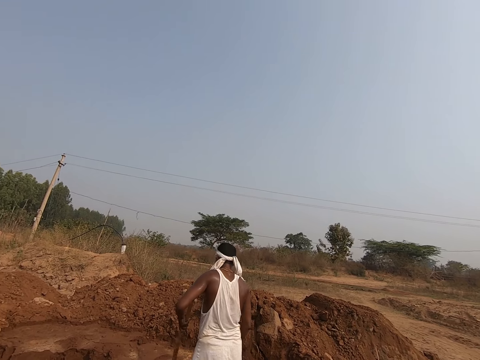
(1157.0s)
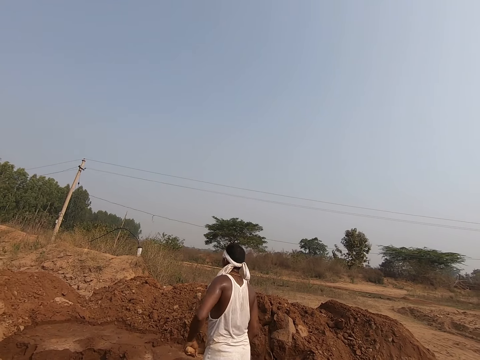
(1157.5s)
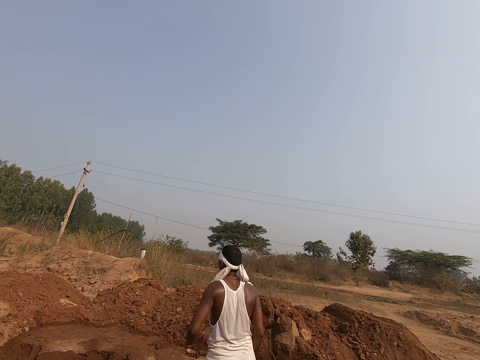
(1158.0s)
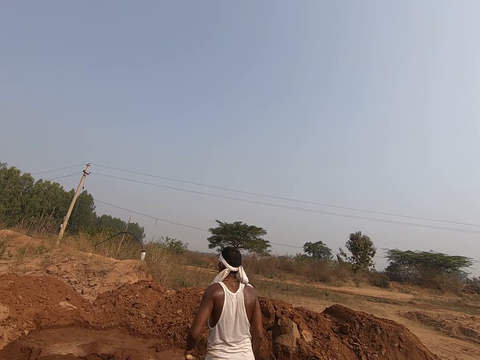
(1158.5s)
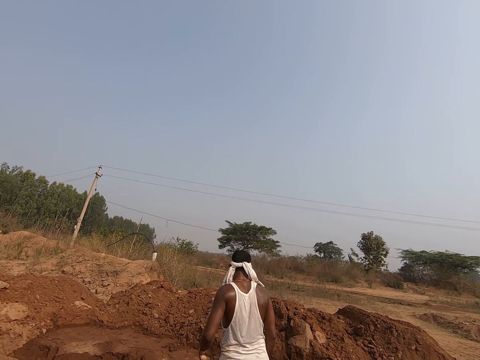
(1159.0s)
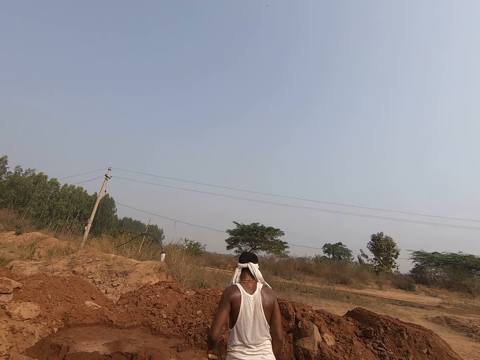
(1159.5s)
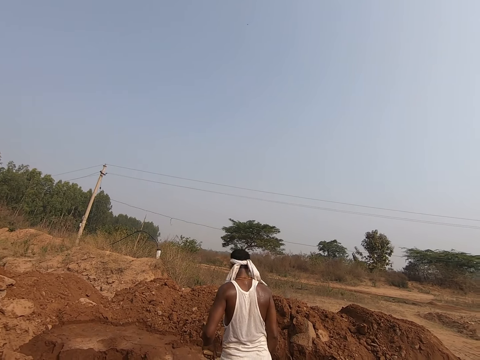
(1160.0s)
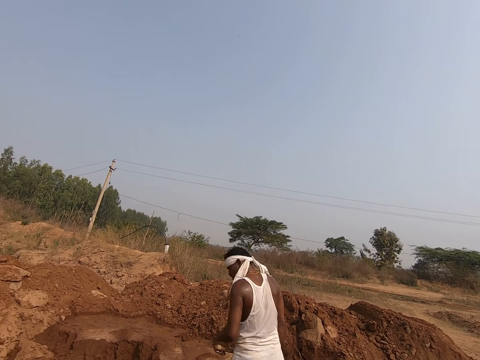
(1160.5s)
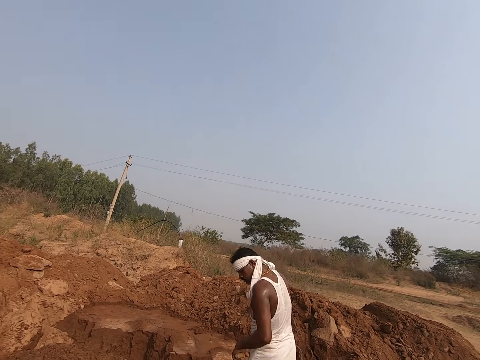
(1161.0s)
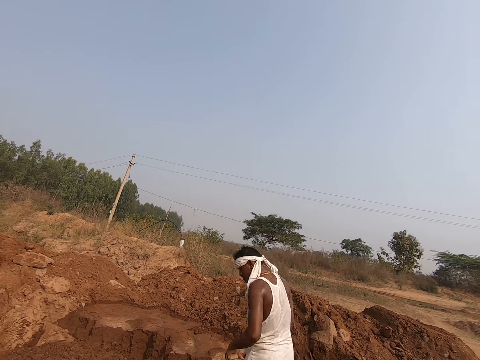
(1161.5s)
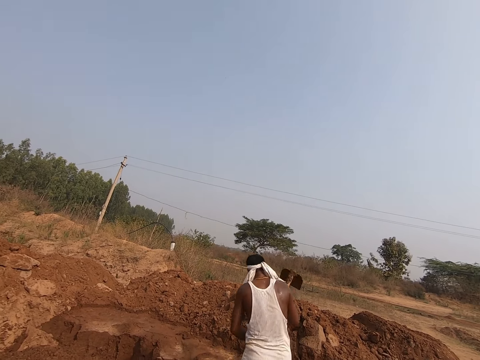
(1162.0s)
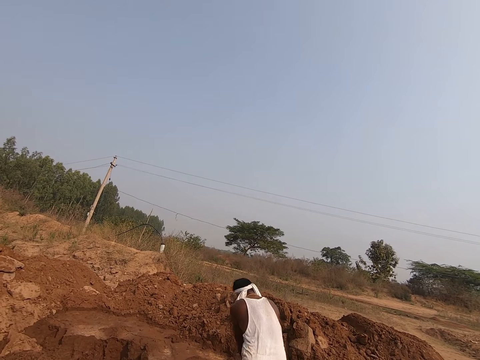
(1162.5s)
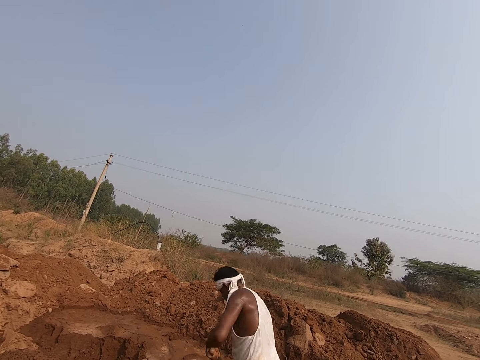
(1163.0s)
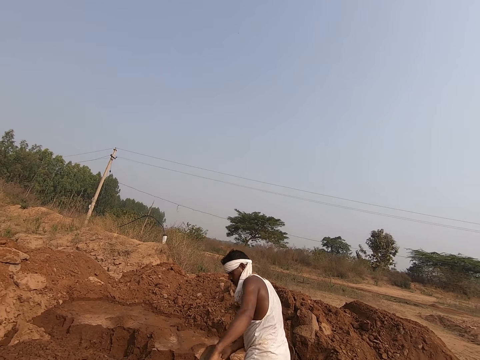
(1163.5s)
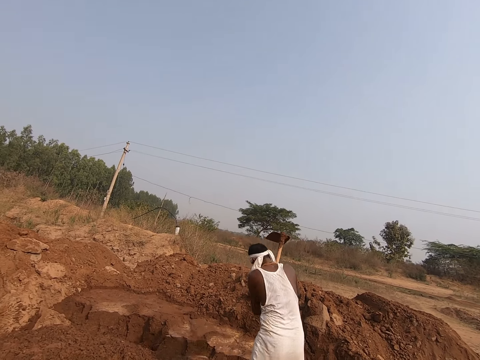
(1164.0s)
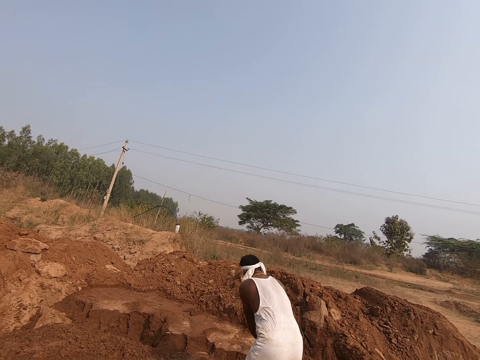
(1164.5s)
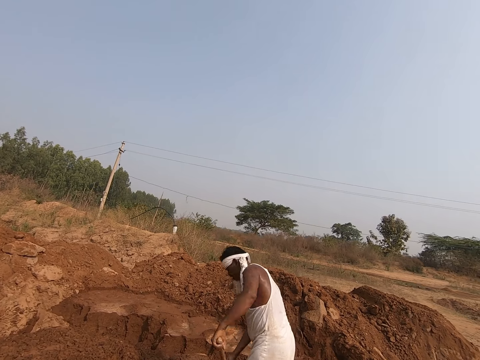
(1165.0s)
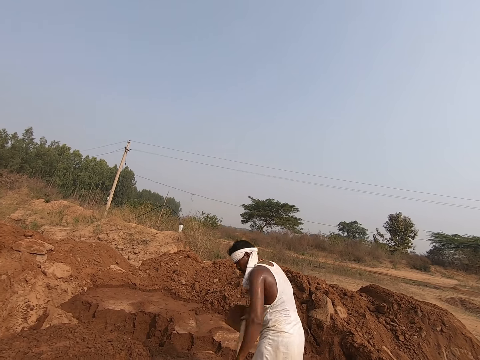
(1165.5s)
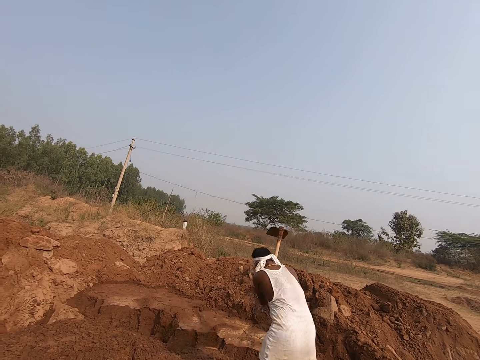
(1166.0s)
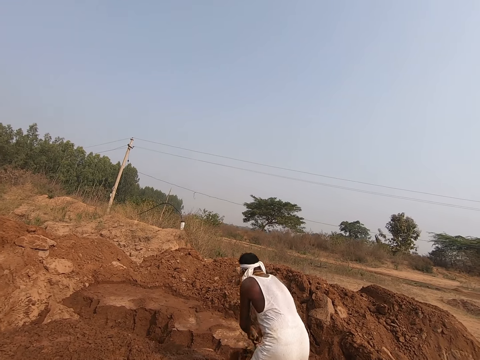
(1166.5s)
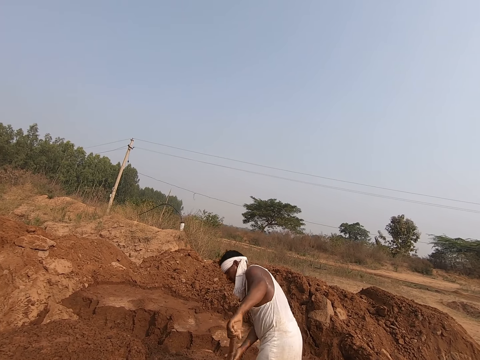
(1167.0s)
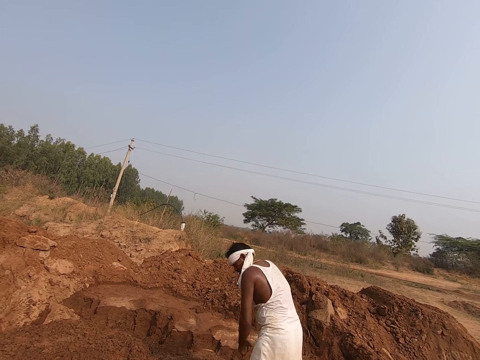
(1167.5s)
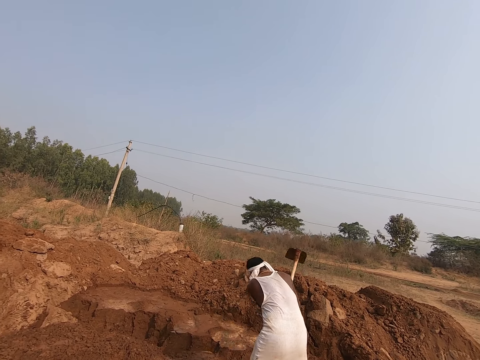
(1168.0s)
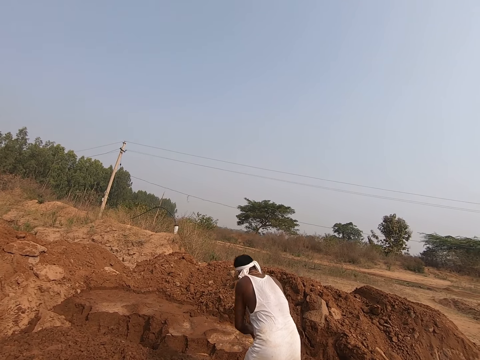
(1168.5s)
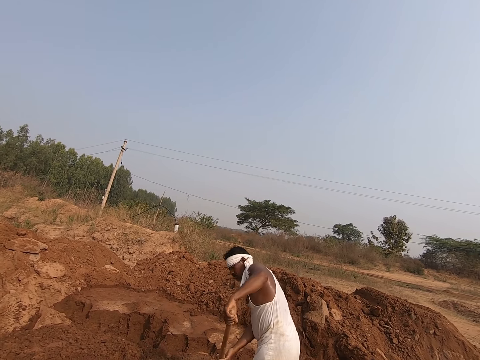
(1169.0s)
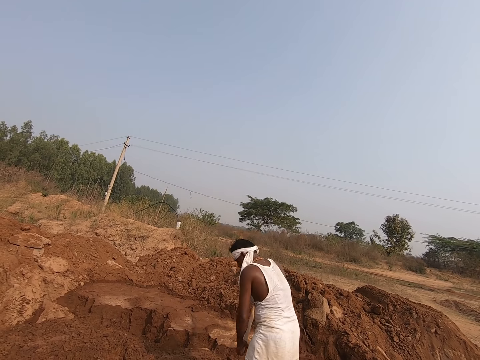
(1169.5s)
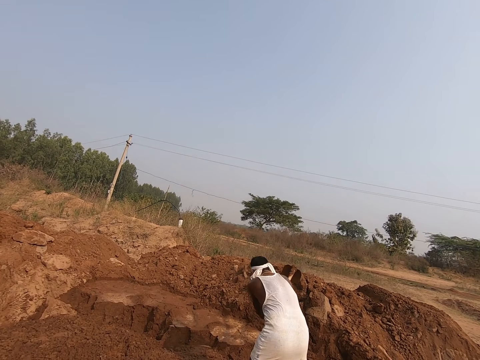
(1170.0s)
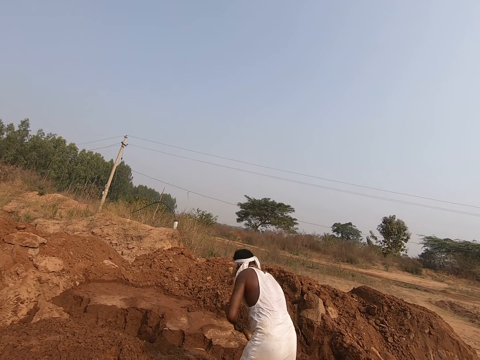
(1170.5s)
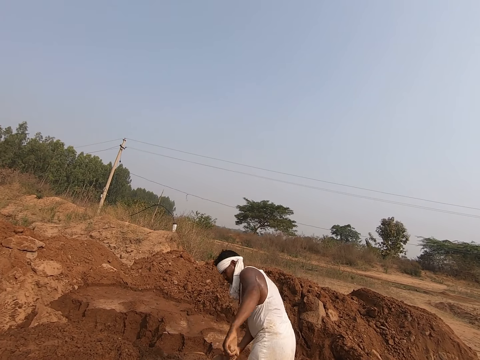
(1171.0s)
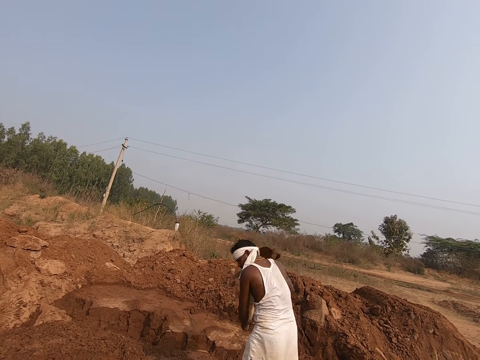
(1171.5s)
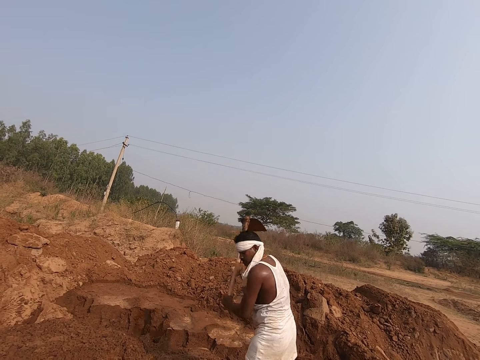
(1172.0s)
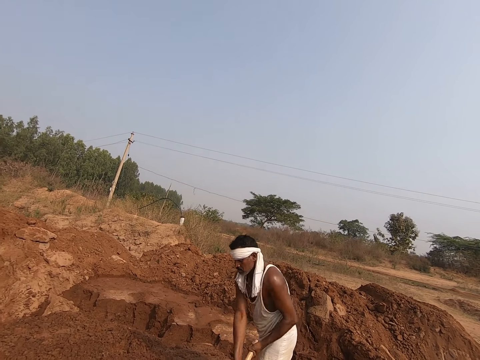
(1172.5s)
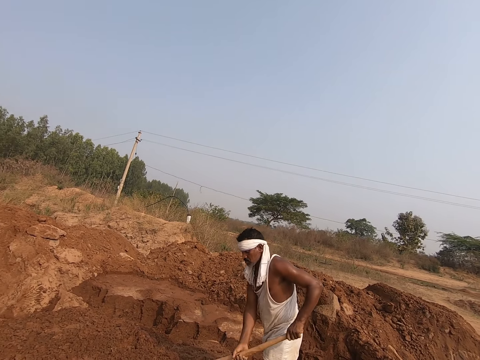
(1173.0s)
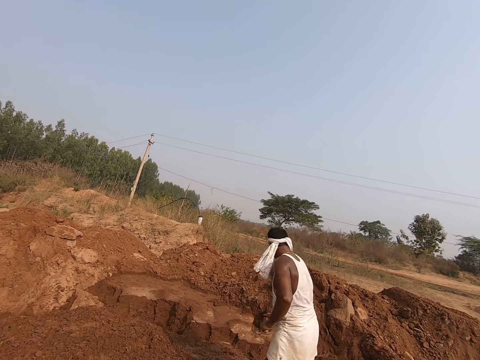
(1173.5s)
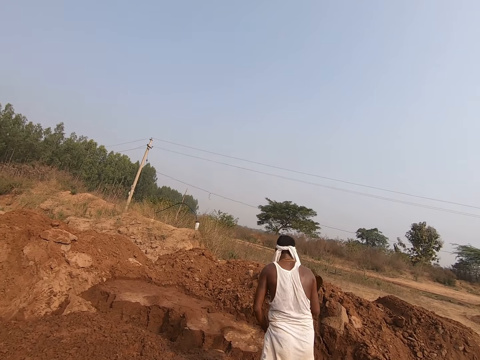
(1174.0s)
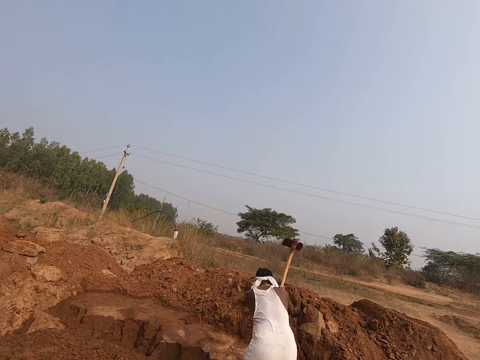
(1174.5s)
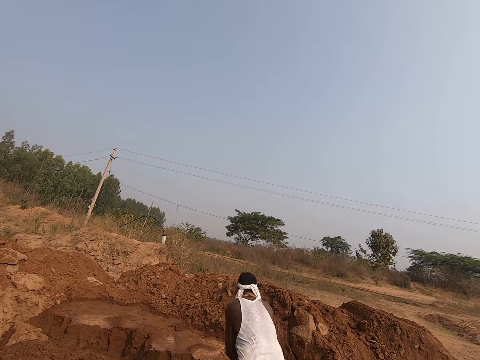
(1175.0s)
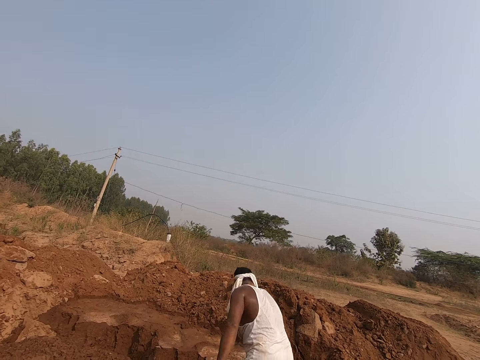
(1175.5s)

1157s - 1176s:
A man digs the mud with the hoe. The camera wearer stares at the man.

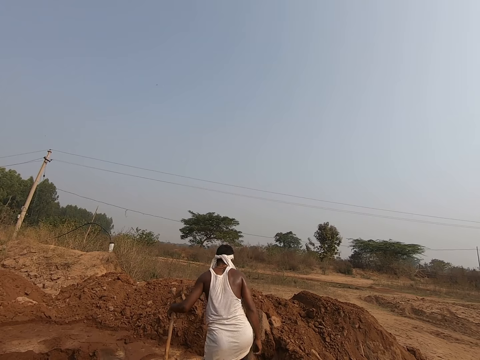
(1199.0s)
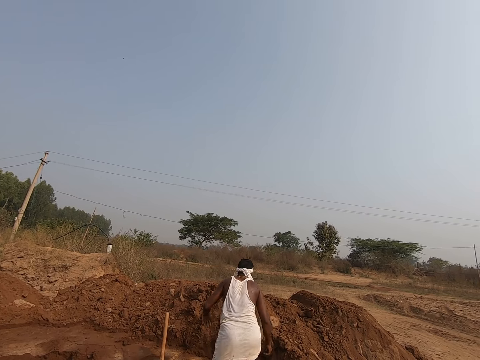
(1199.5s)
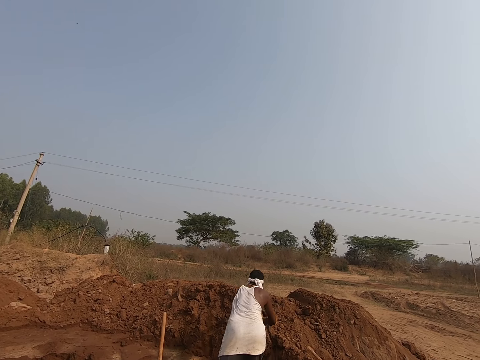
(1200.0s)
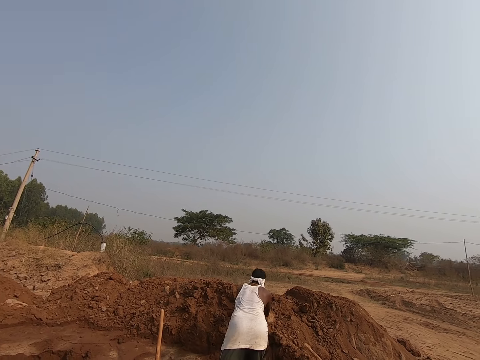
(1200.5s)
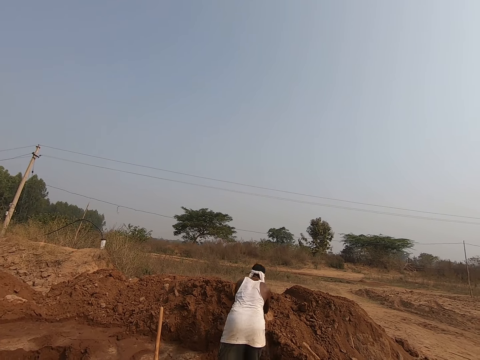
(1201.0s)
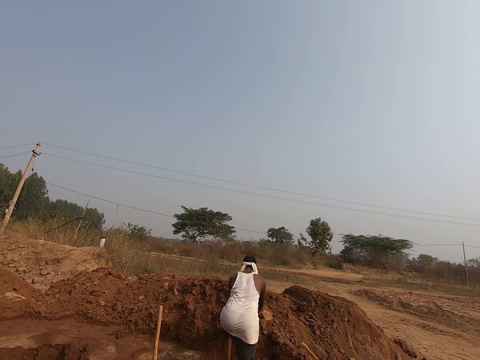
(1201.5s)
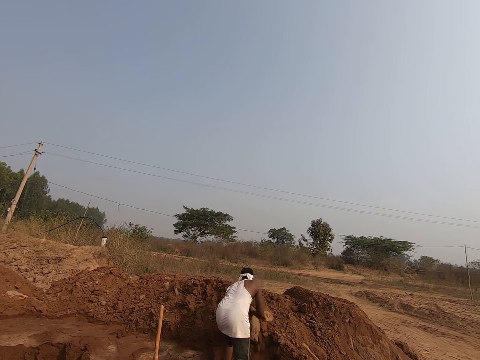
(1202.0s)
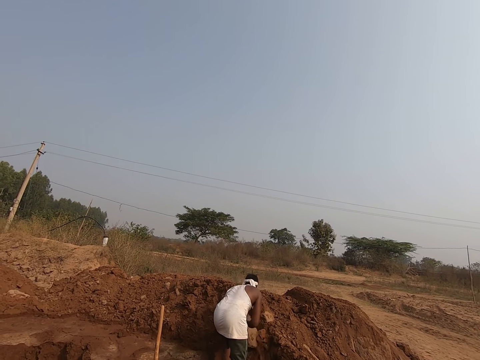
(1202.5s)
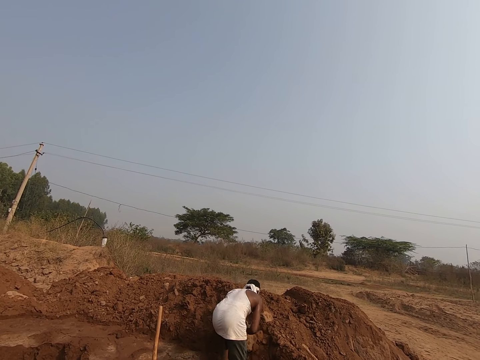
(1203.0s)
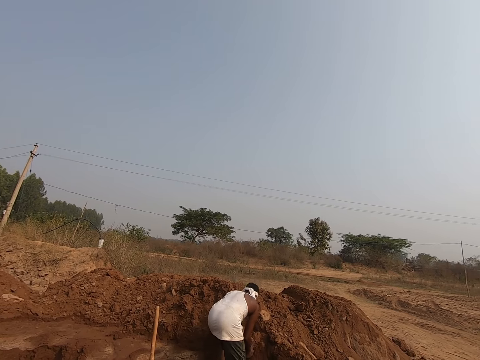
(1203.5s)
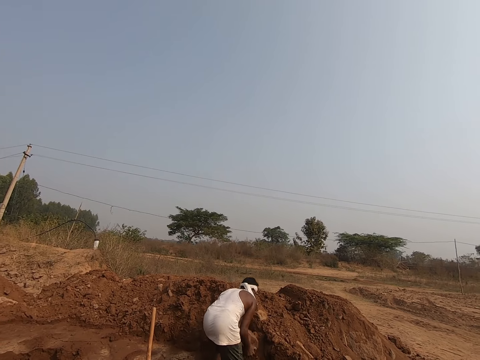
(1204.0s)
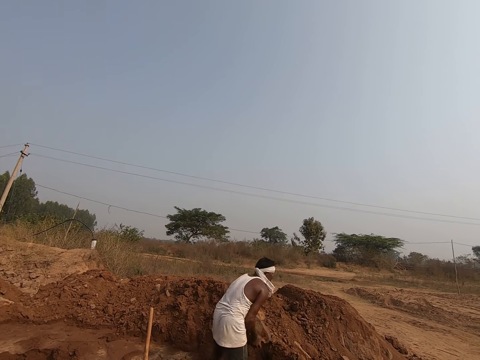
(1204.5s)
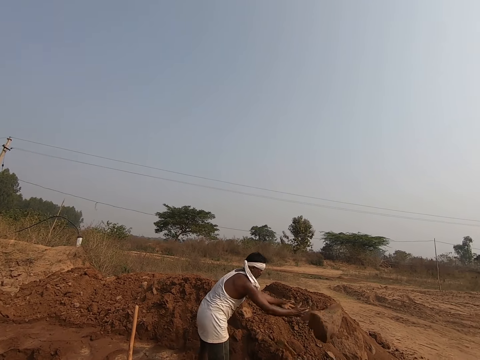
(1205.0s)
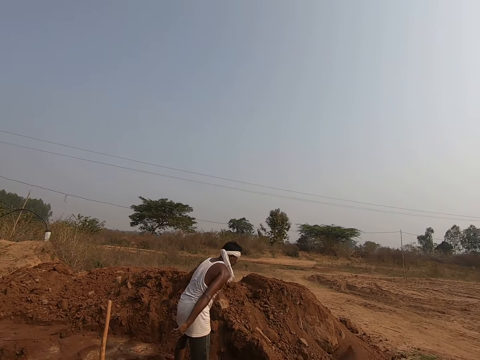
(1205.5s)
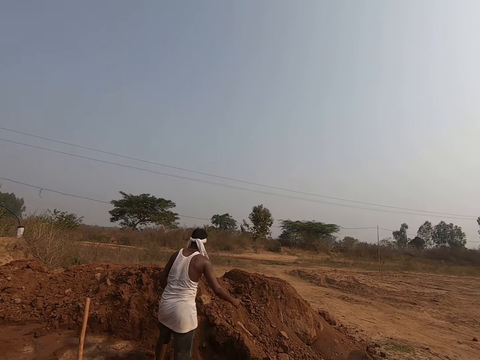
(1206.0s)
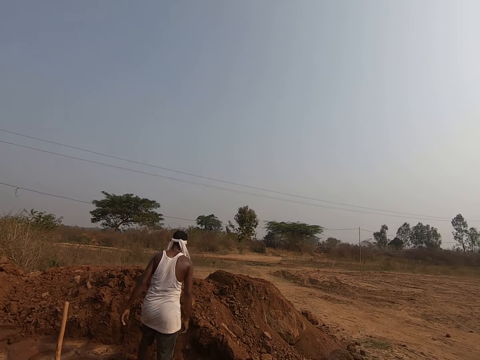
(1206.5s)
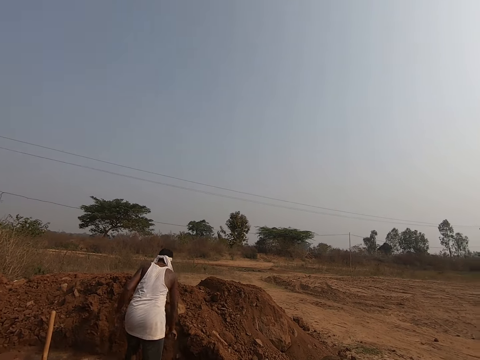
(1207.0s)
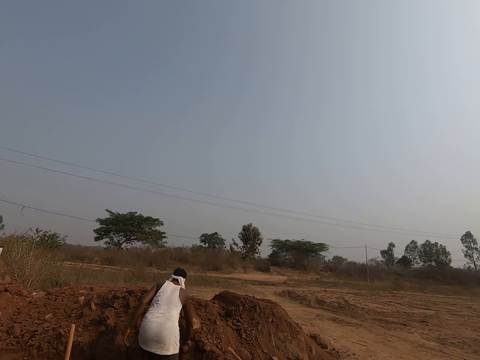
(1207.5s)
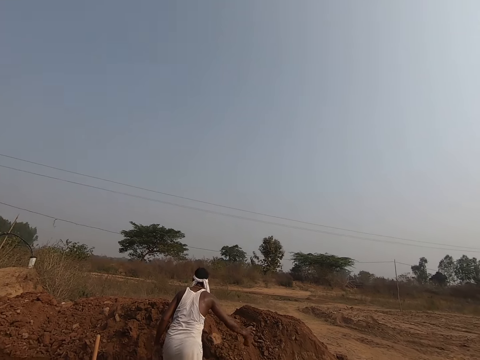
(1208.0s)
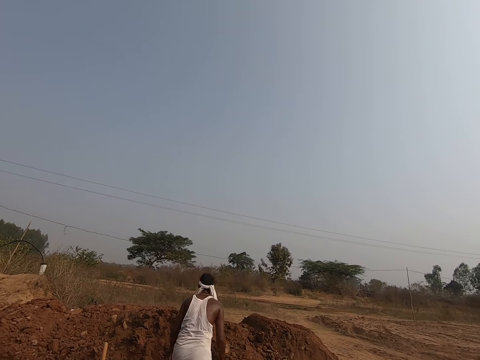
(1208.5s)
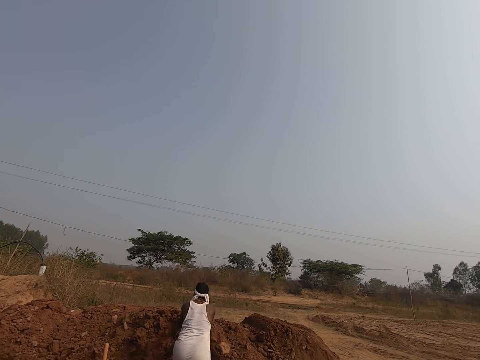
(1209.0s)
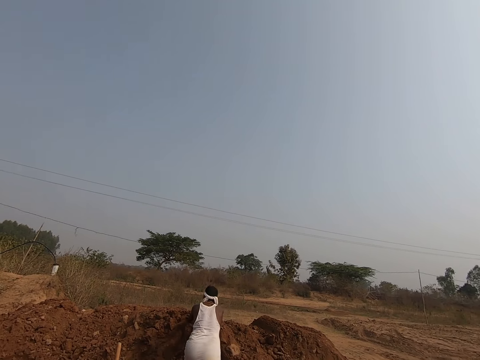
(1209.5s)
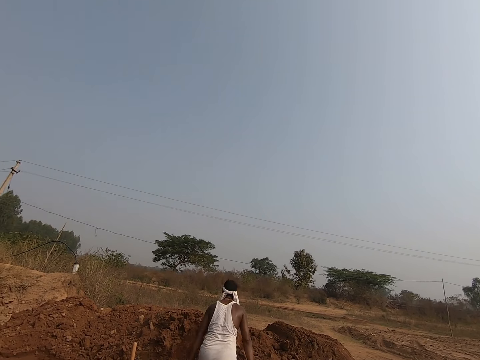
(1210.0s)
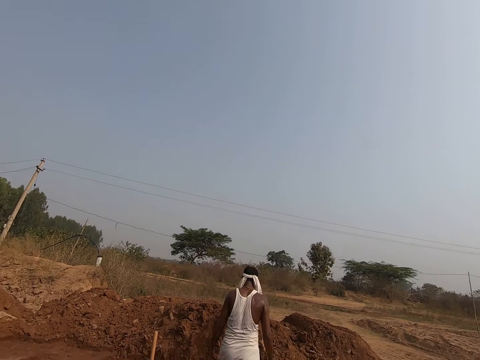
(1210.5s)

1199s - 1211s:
A man moves the big stone. The man throws the stone aside.
